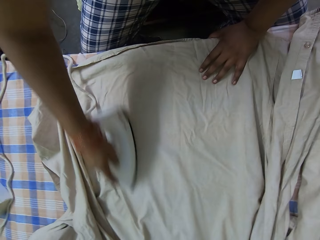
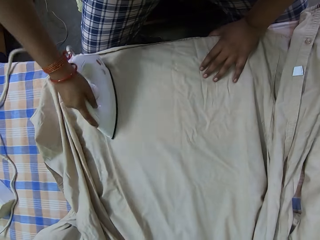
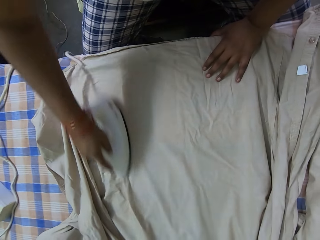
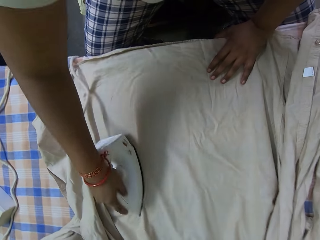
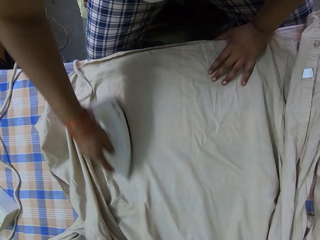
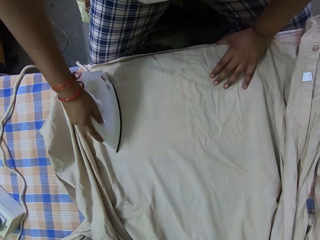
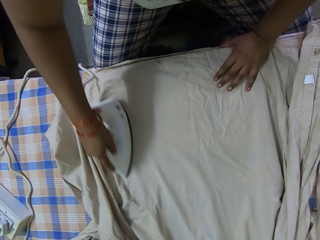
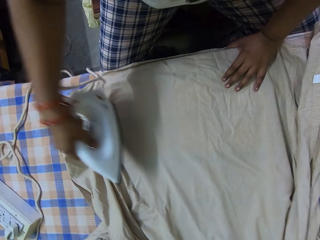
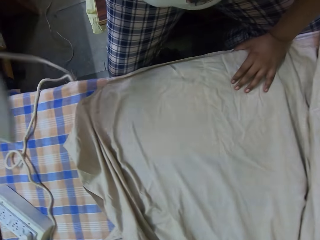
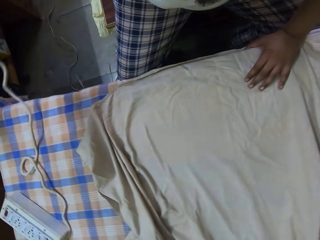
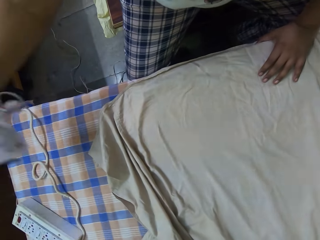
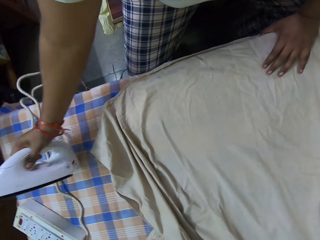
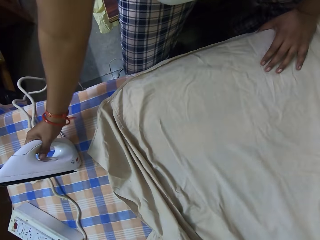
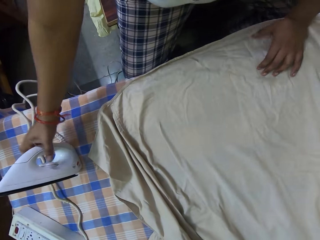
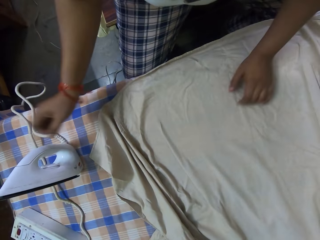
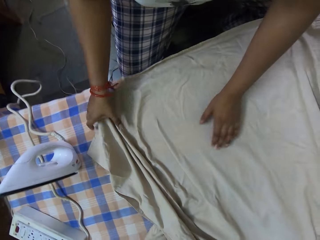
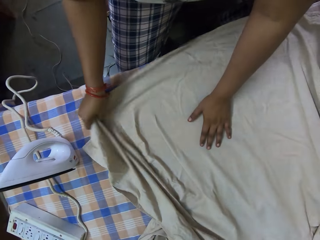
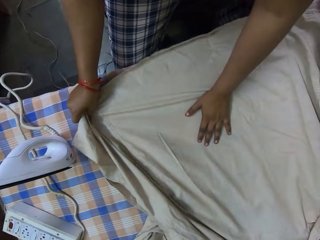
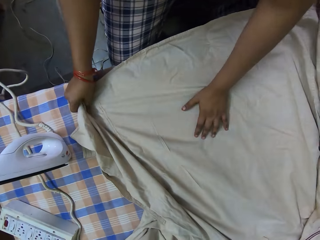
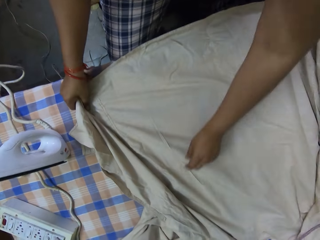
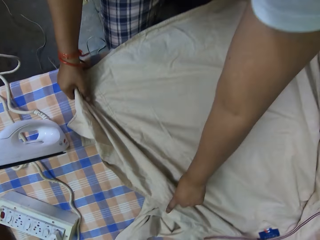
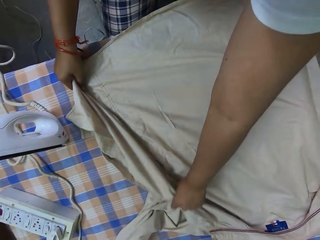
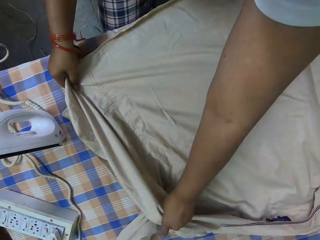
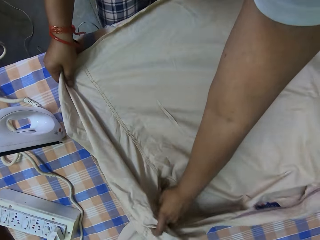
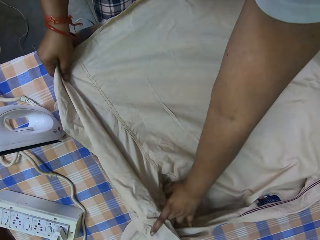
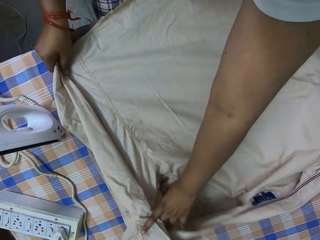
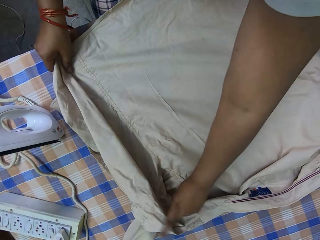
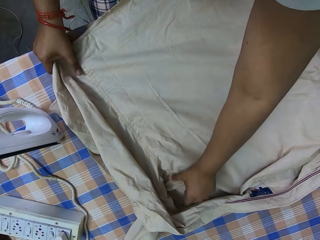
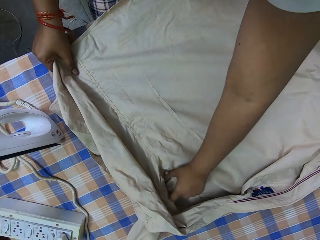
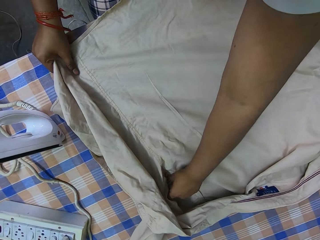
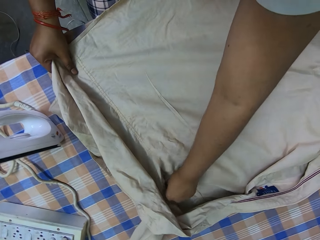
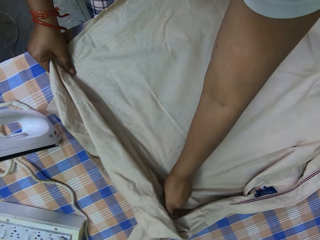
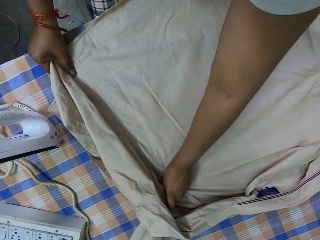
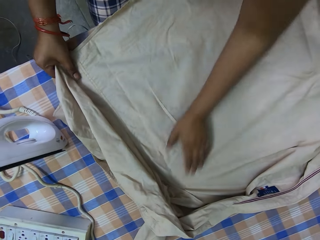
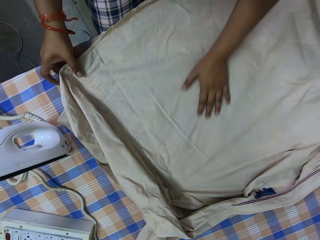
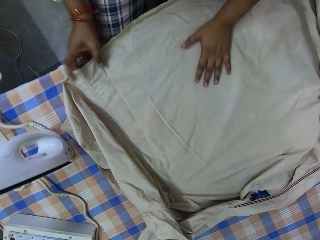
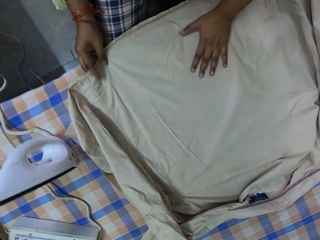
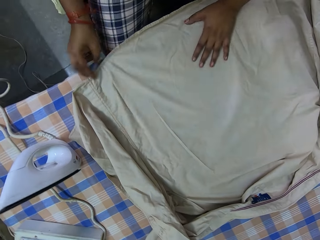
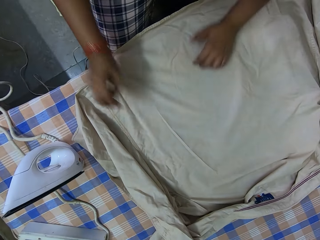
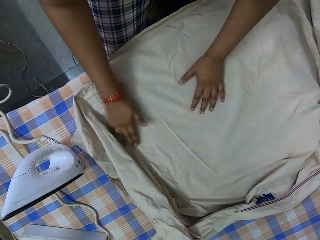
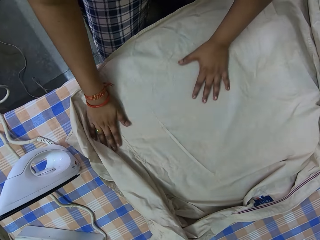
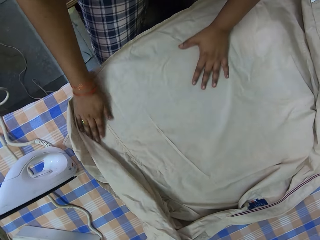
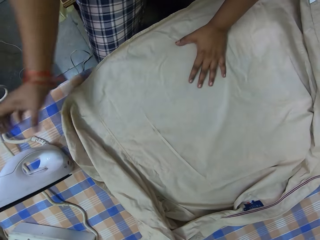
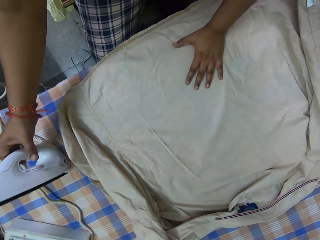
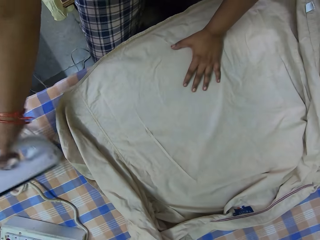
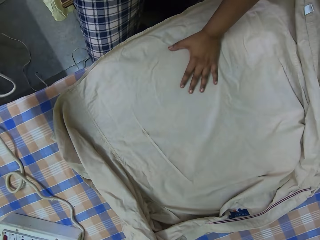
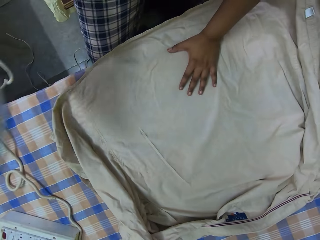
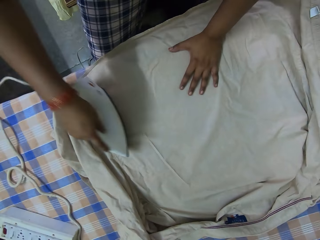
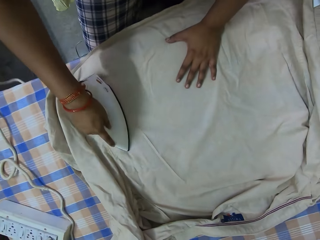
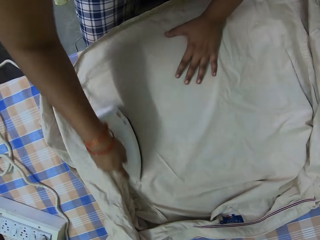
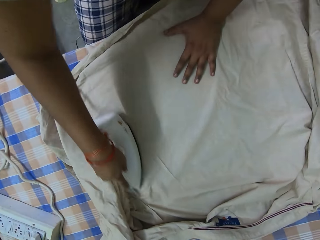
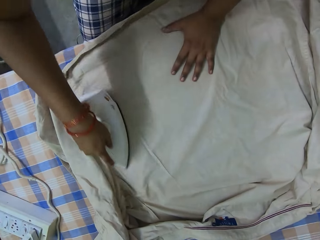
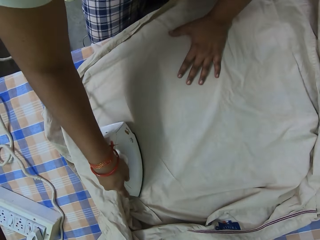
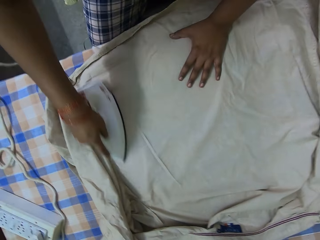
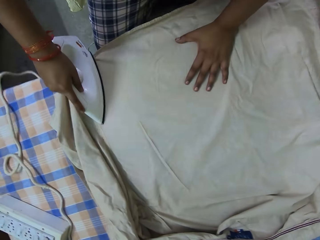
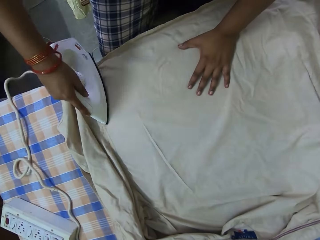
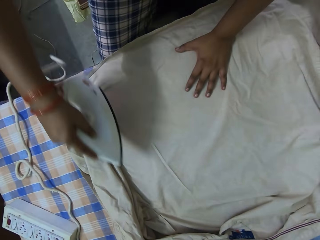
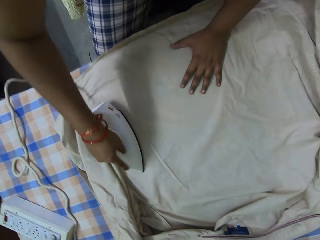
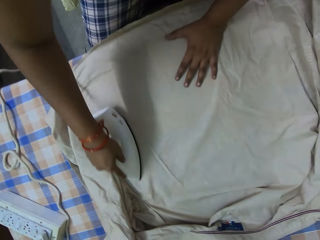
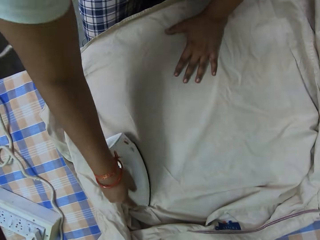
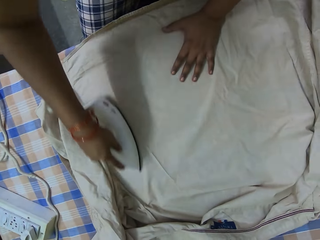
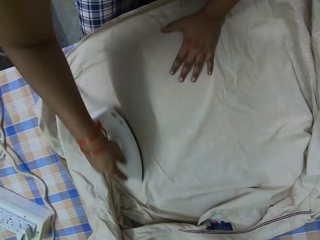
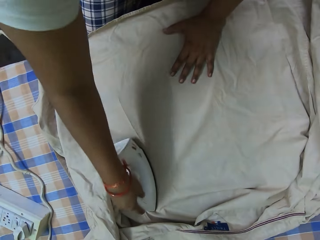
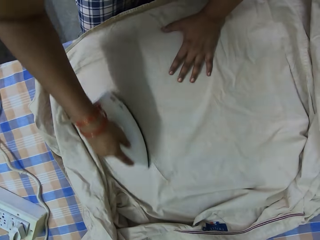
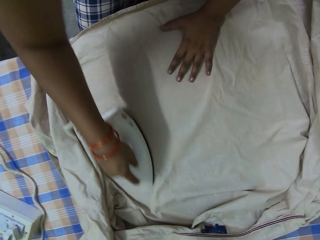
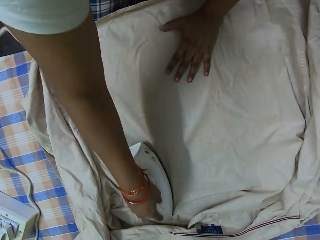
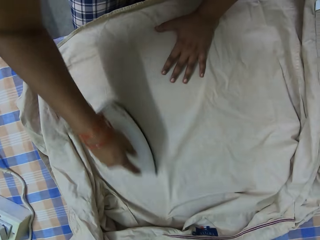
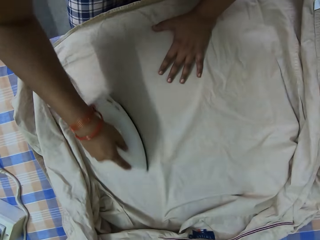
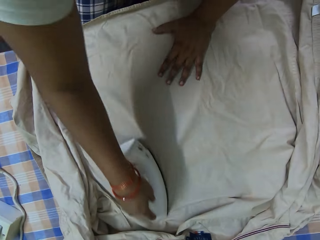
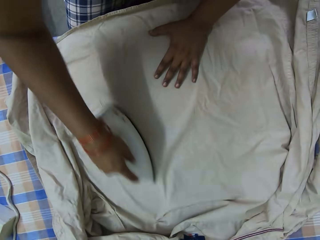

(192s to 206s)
The camera wearer places the electric iron on the table with her right hand. She stretches the shirt and adjusts the shirt on the table with her hands. She picks up the electric iron from the table with her right hand. She straightens the shirt on the table with the electric iron in her right hand and irons the shirt.

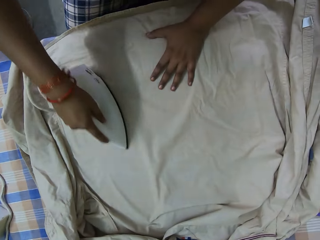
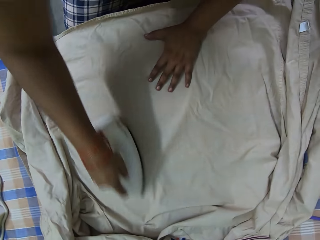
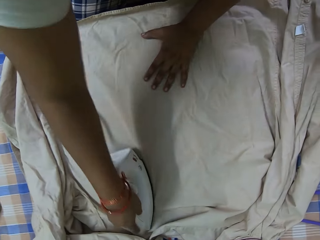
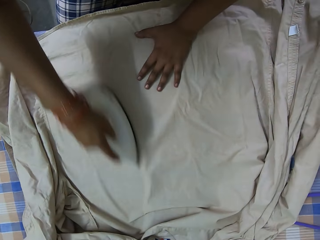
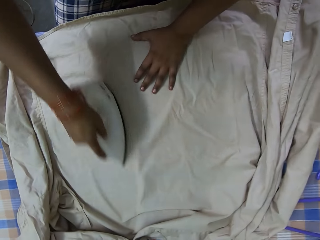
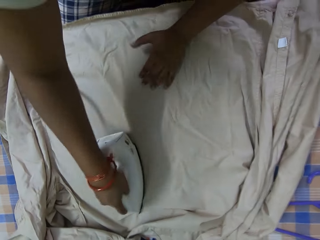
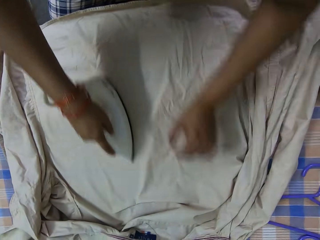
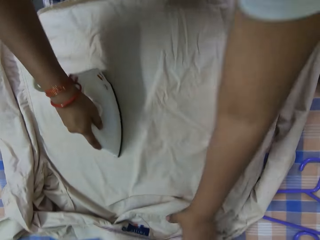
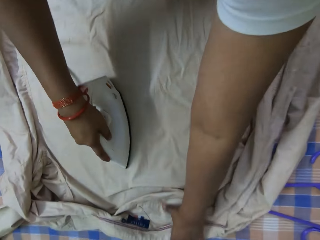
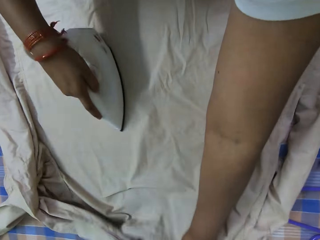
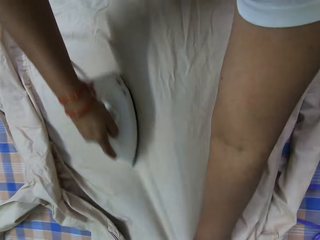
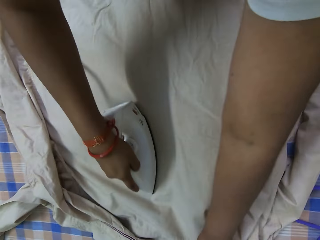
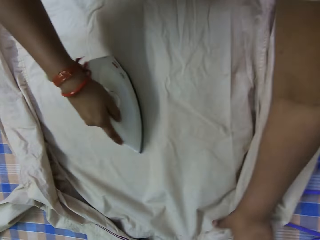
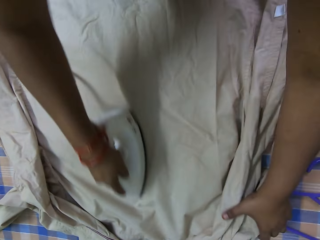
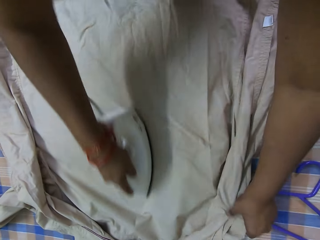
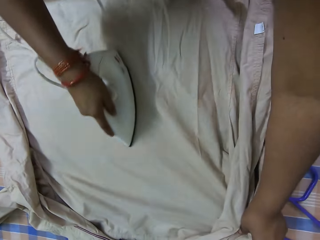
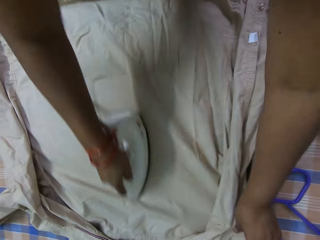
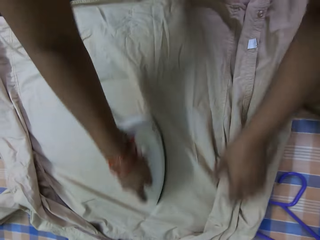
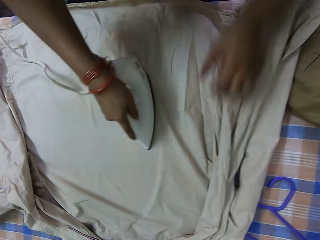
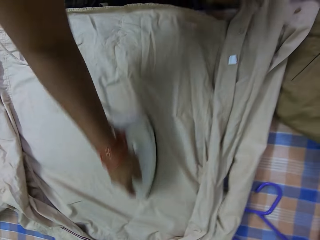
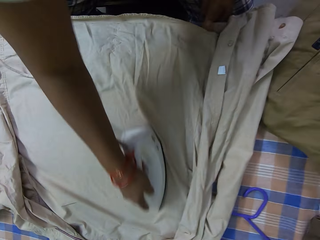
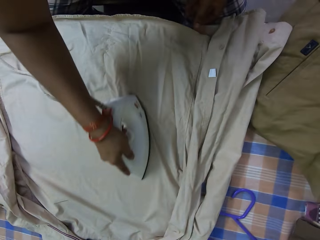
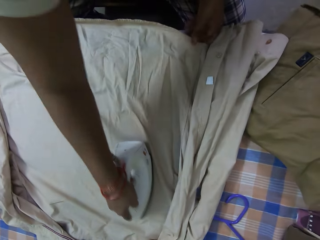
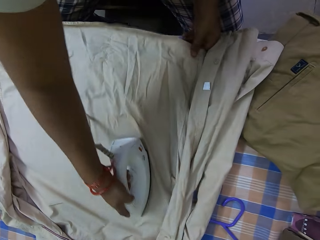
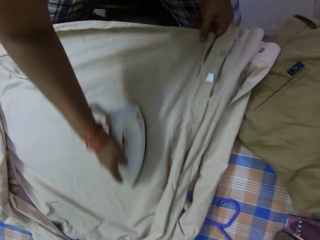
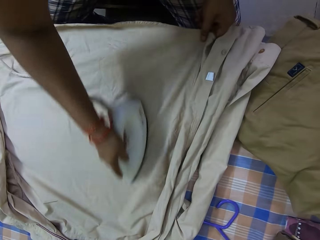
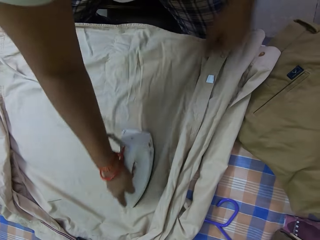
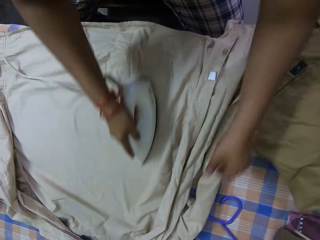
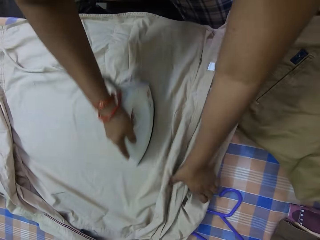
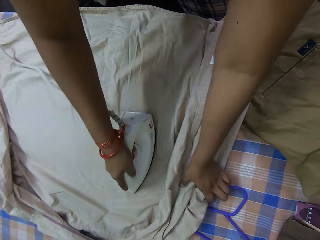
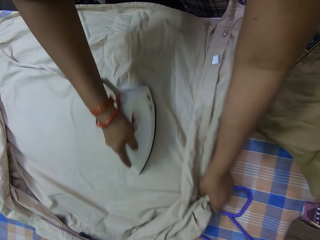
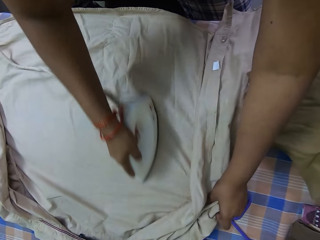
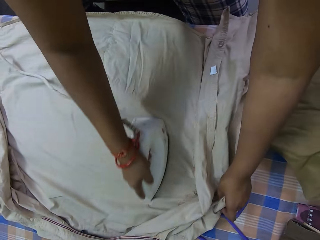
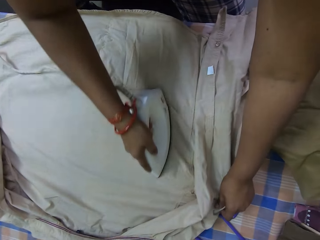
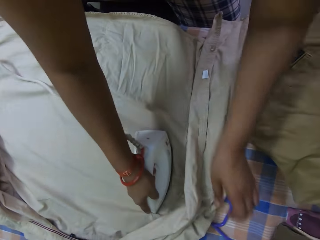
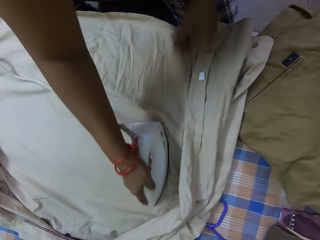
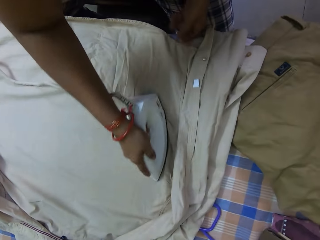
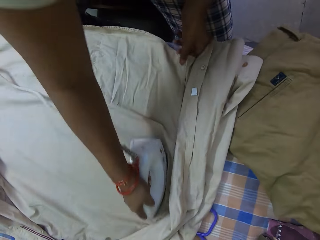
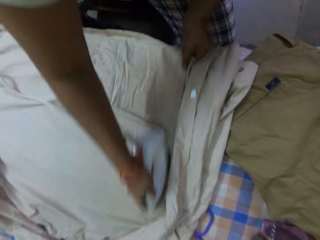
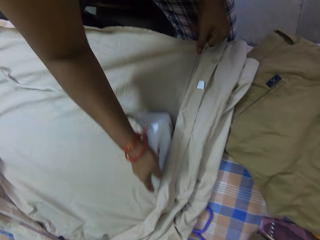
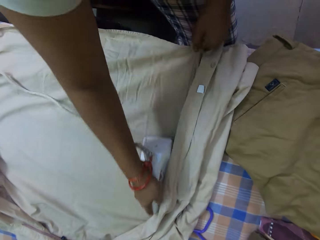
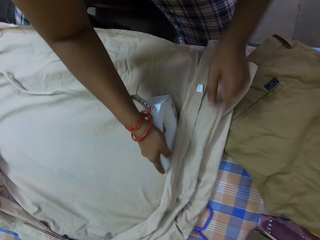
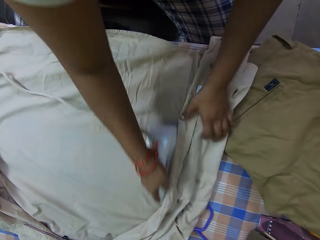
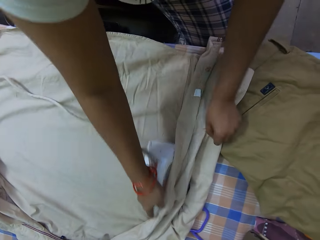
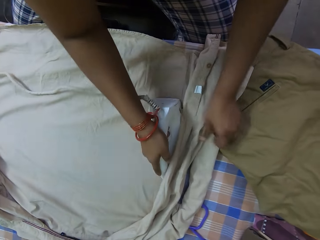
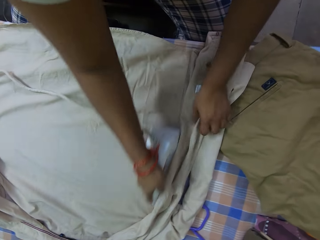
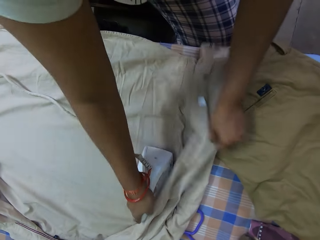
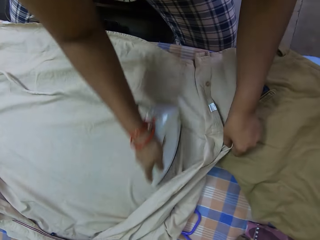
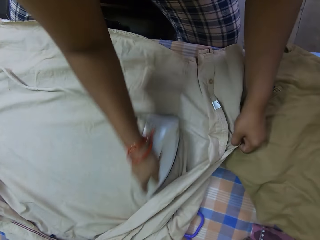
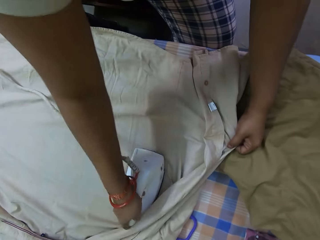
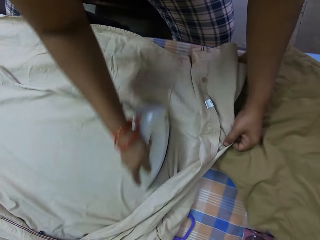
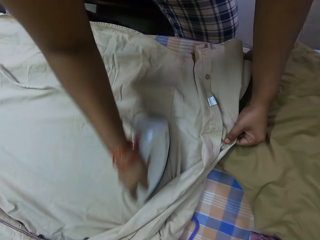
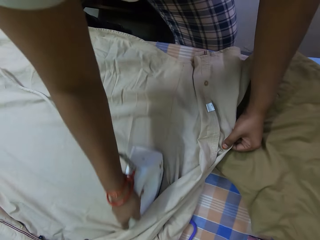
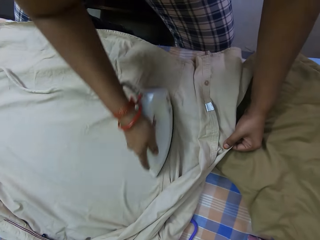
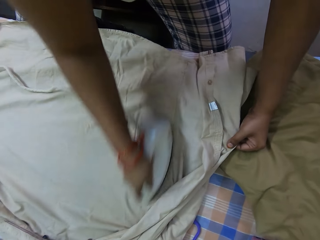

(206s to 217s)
The camera wearer adjusts the shirt on the table with her left hand.
